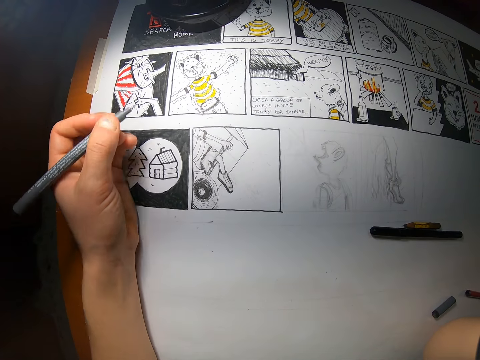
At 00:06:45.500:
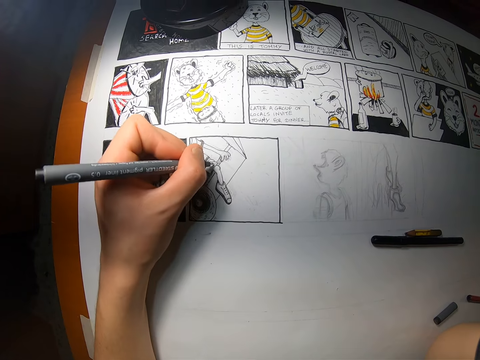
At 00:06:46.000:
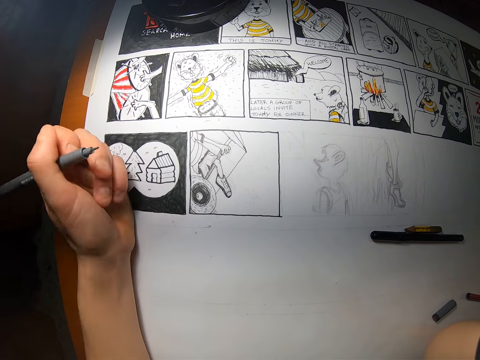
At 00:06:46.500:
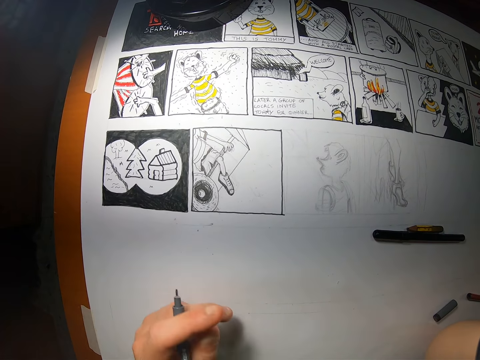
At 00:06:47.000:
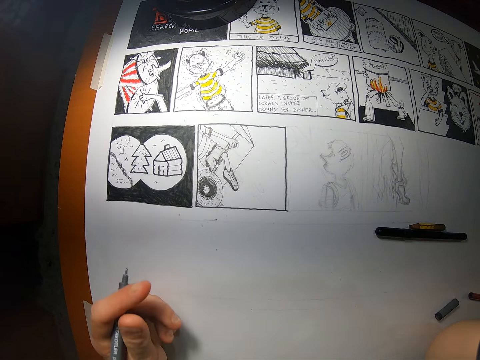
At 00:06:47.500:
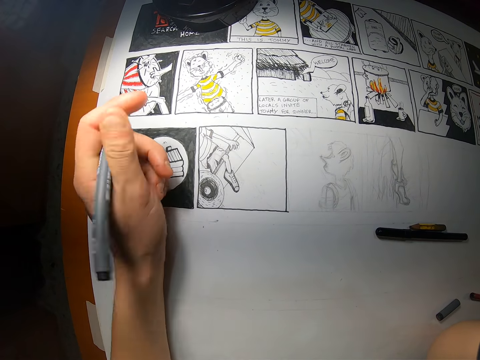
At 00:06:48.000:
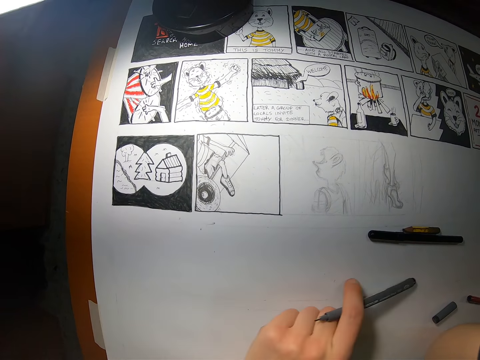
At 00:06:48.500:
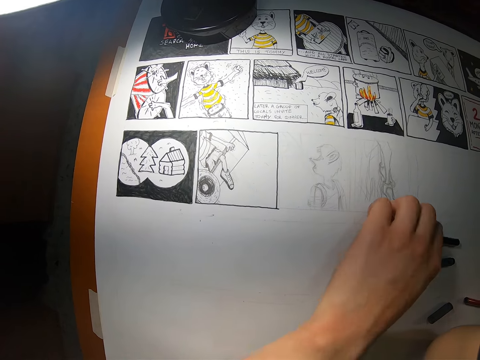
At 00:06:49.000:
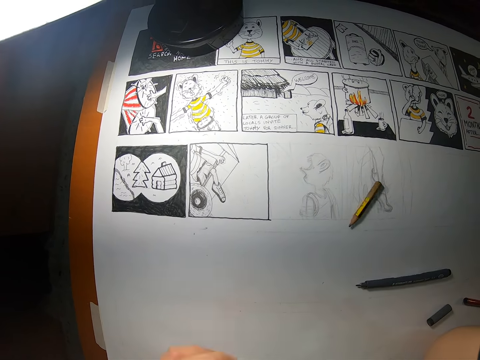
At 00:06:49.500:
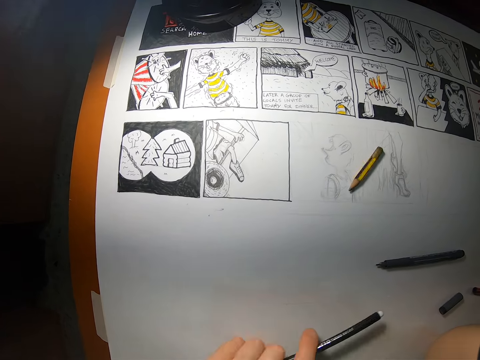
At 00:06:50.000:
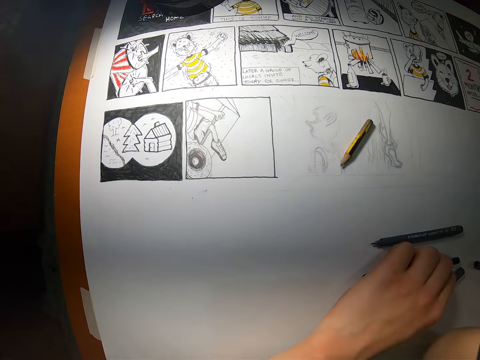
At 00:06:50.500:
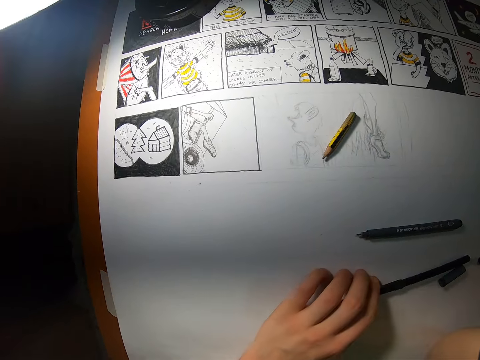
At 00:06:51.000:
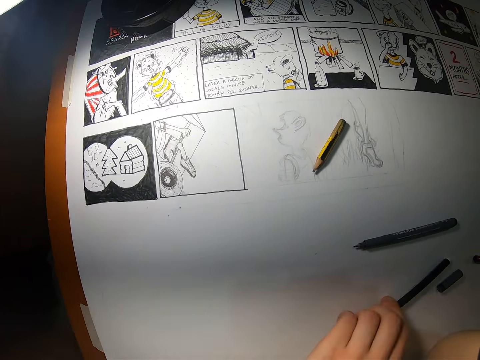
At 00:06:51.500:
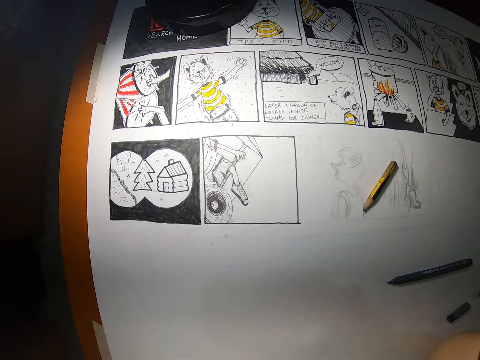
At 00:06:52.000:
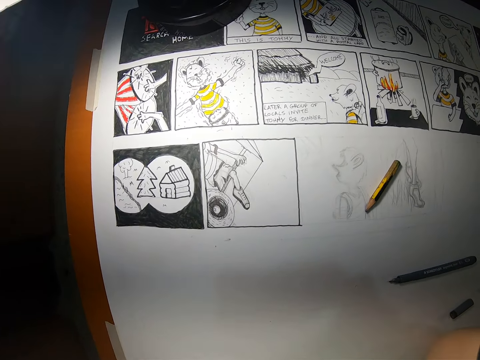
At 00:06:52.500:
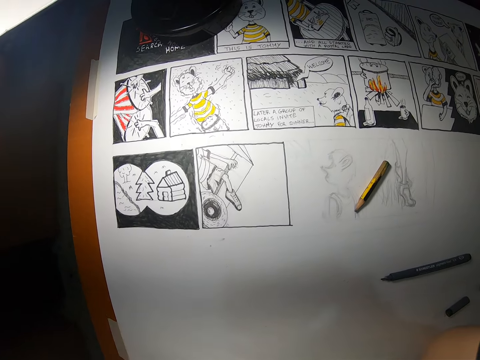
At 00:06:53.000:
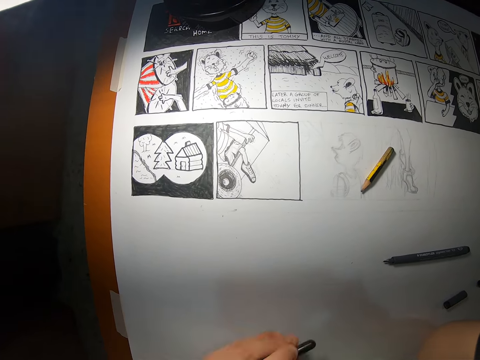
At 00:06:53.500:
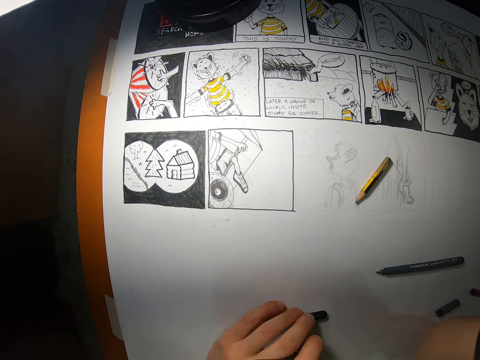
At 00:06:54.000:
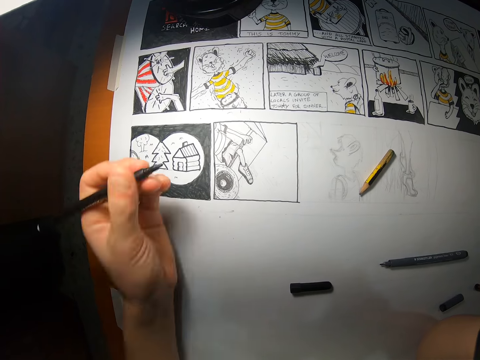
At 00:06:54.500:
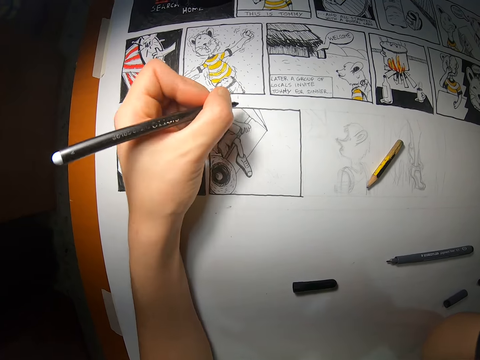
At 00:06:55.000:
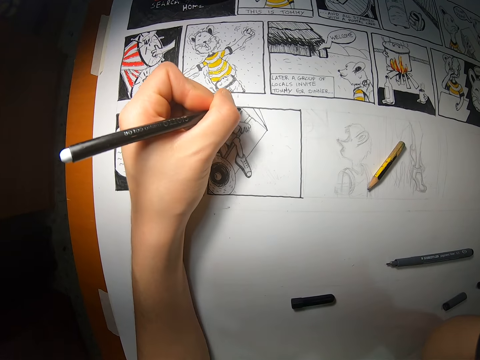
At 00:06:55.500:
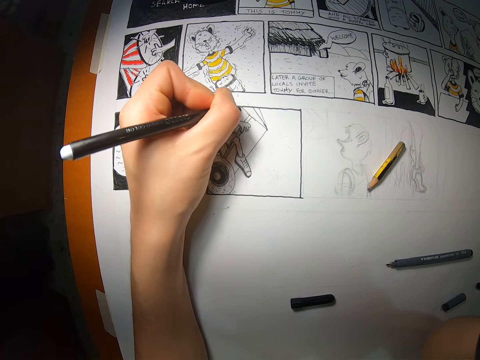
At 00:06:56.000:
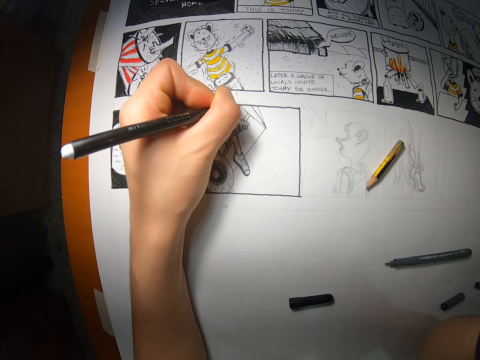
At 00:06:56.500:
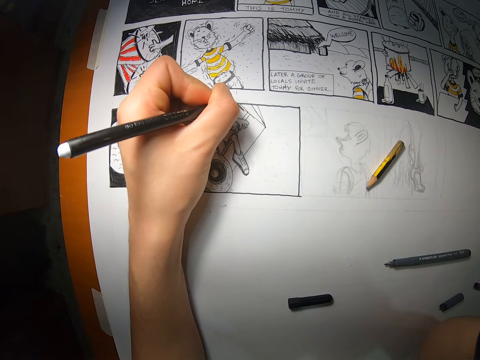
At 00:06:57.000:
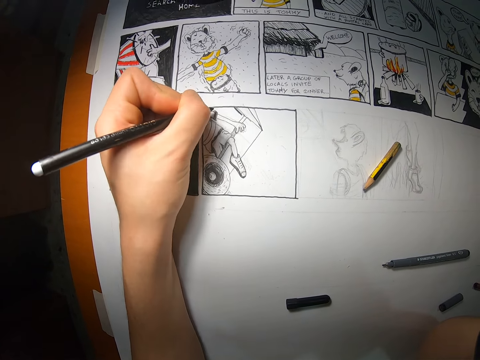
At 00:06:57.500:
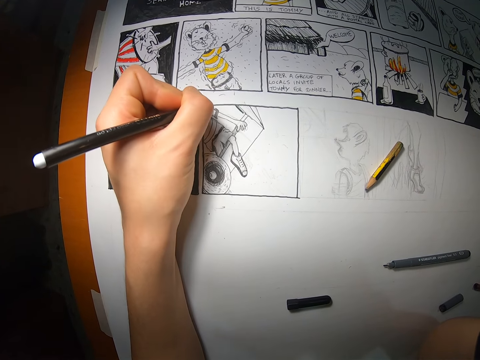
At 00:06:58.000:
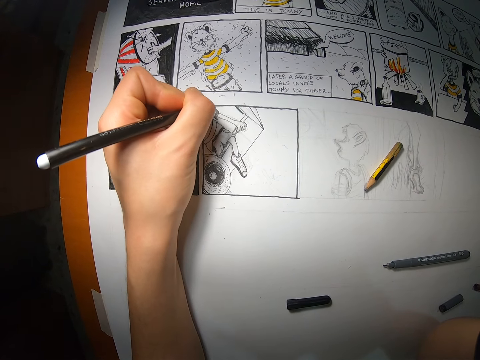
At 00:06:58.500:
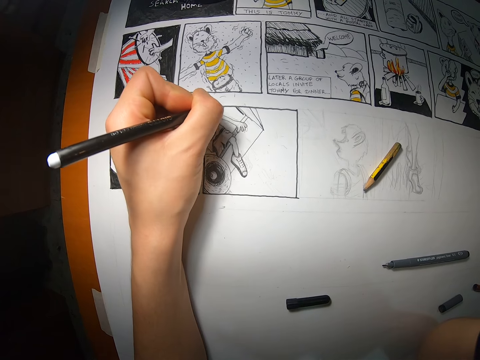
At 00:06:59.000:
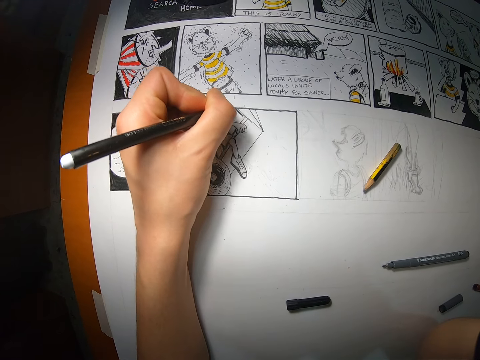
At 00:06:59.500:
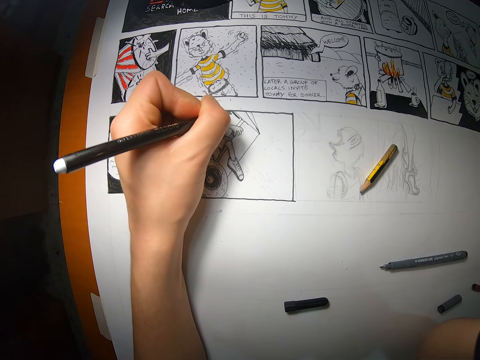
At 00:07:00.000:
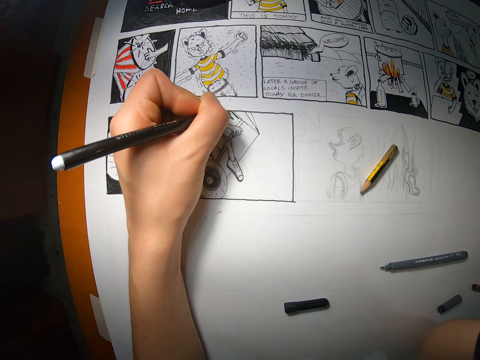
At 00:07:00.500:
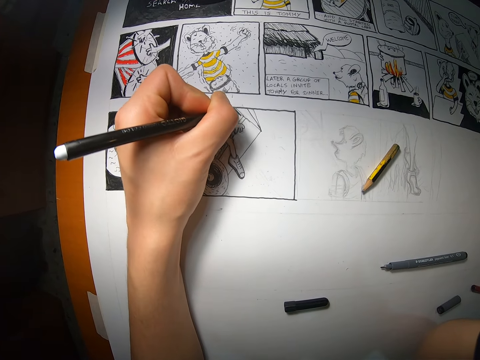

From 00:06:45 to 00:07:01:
The camera wearer withdraws her left hand from the paper. She drops the pen on the cardboard with her left hand. She picks up the pen on the cardboard with her left hand. She drops the pen on the cardboard with her left hand. She picks up the pen on the cardboard with her left hand. She does something with the pen. She drops the pen's cover on the cardboard with her left hand. She draws on the cardboard with the pen in her left hand. She shades the drawing on the cardboard with the pen in her left hand.

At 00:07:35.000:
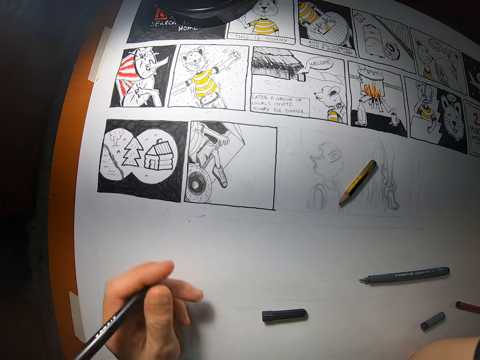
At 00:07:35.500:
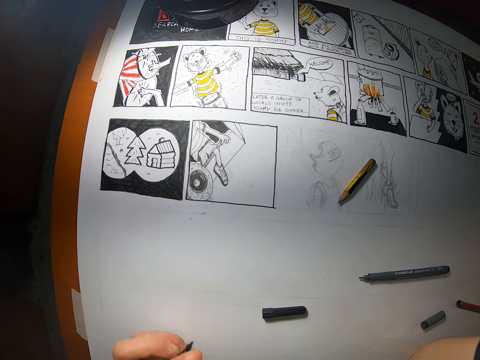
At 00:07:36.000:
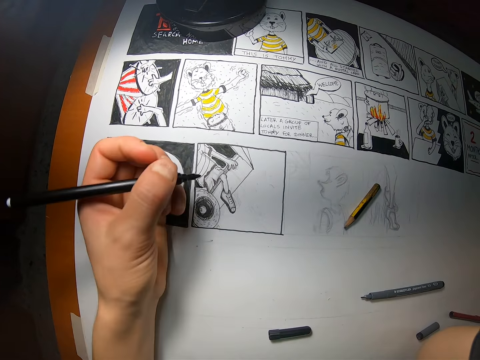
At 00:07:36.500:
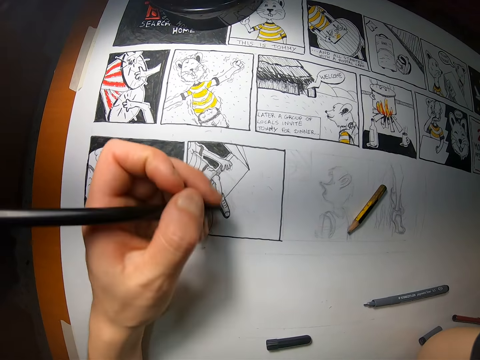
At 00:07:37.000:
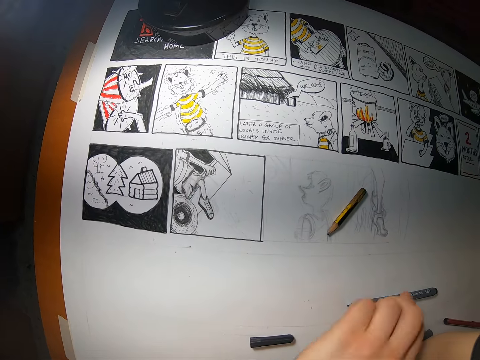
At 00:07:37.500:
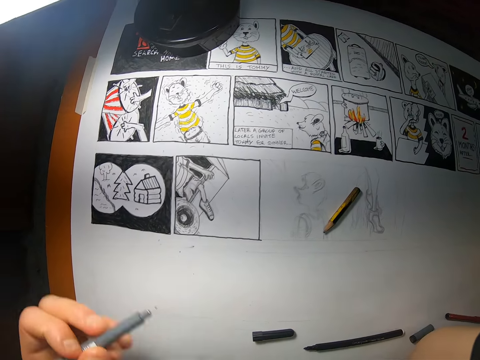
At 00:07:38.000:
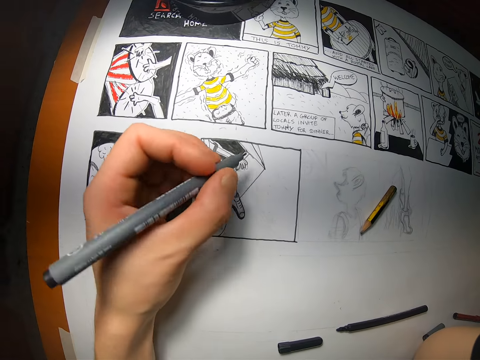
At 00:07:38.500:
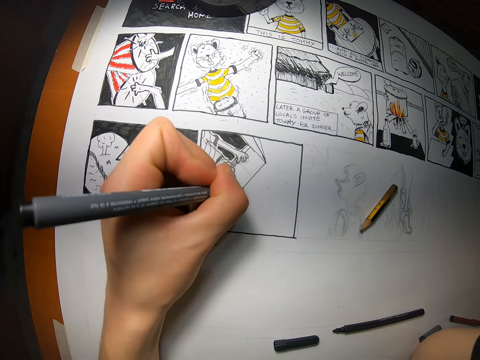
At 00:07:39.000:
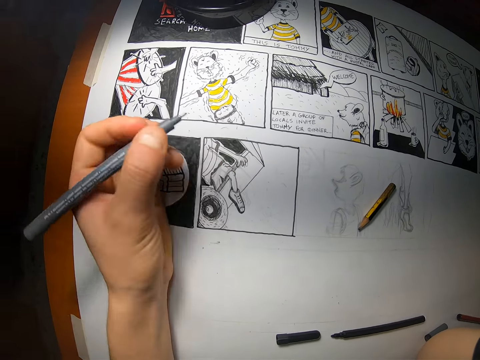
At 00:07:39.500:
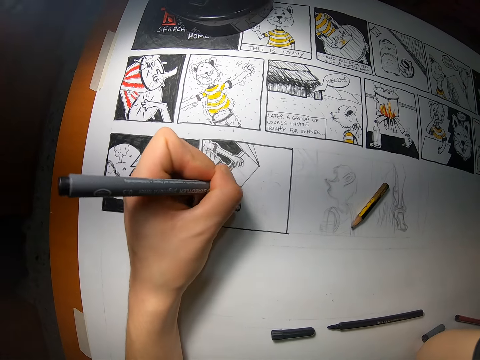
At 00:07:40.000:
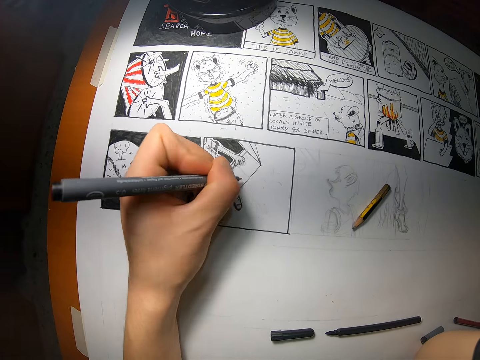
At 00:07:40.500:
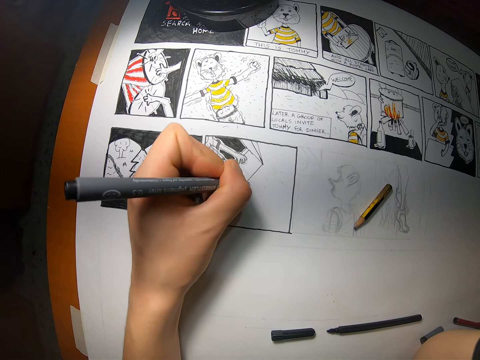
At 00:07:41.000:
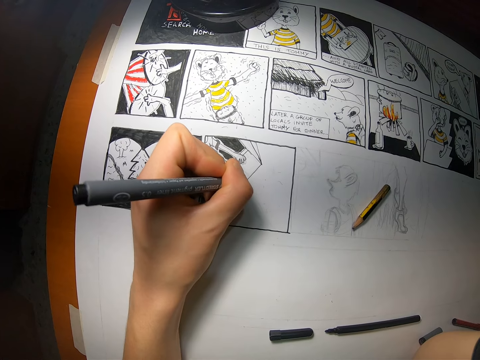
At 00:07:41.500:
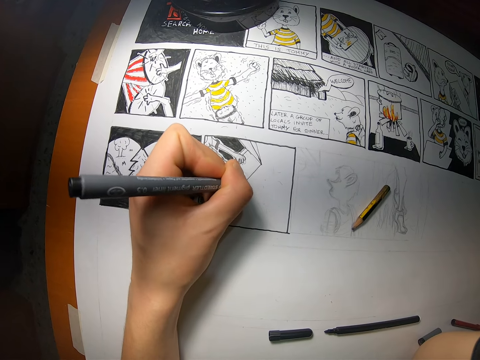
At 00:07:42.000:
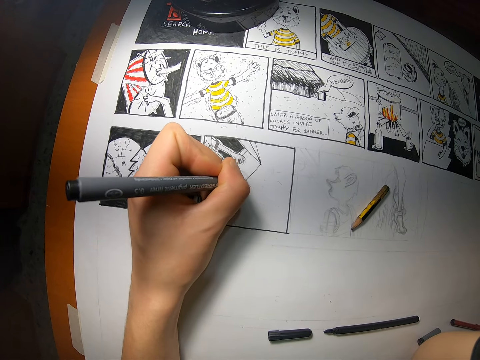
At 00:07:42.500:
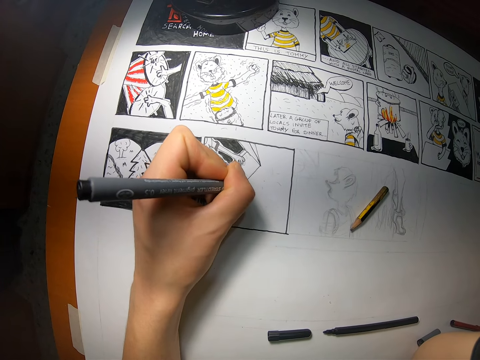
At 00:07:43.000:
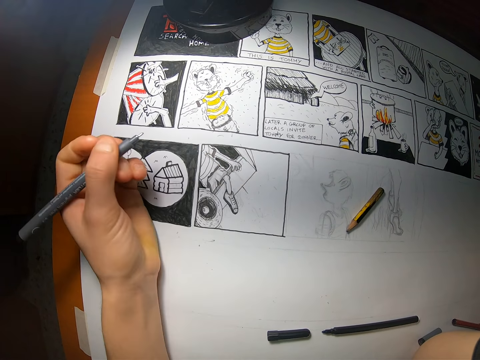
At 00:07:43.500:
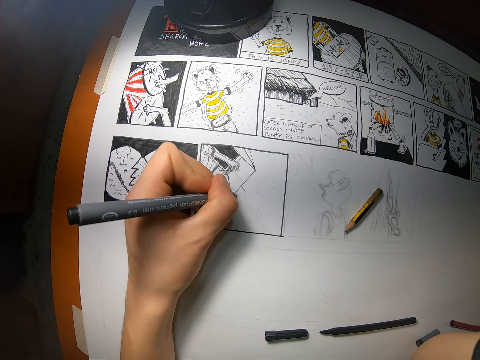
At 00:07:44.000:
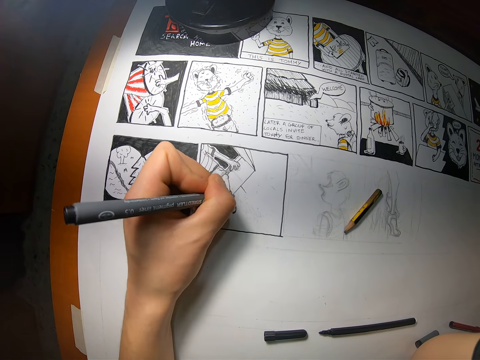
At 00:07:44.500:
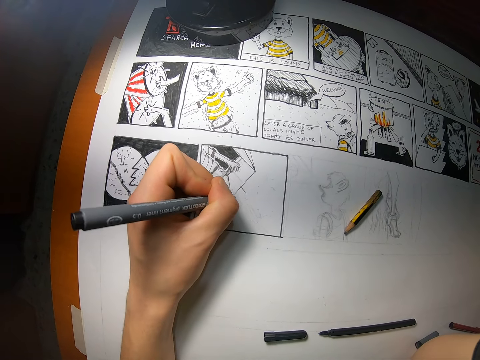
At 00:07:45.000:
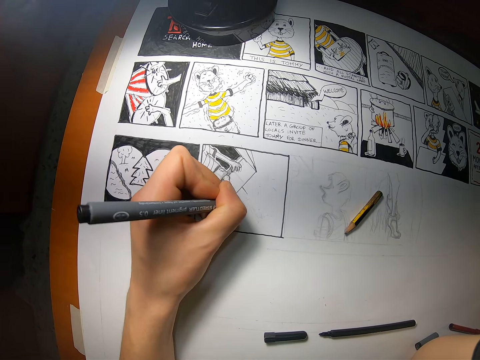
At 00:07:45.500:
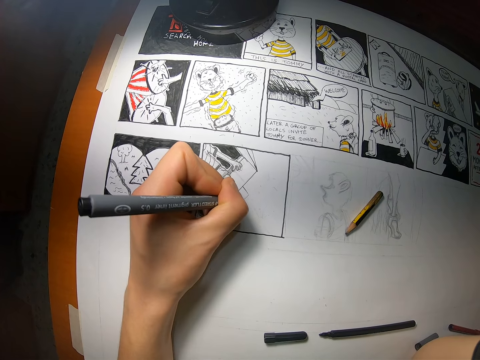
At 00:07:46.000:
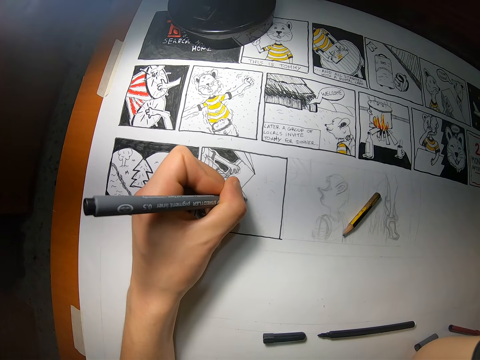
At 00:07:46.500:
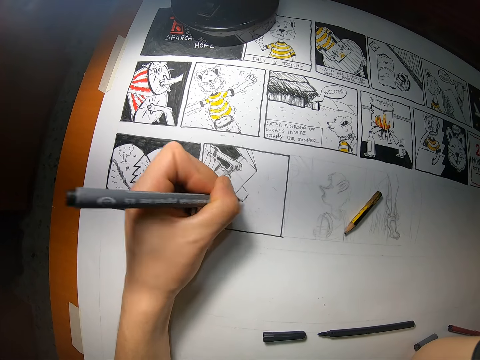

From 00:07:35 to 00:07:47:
The camera wearer drops the pen on the cardboard with her left hand. She holds the pen in the right hand. She picks up the pen on the cardboard with her left hand. She draws on the cardboard with the pen in her left hand.
